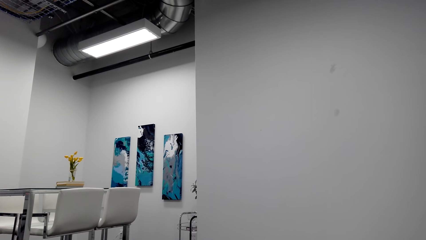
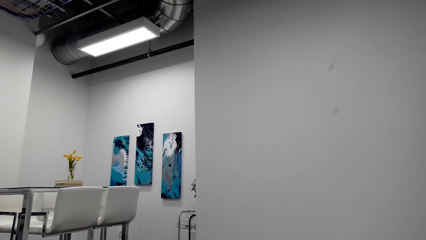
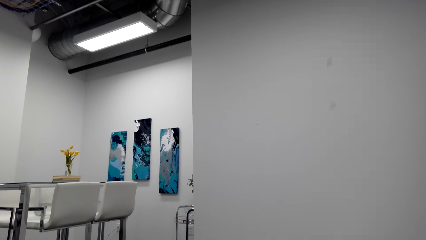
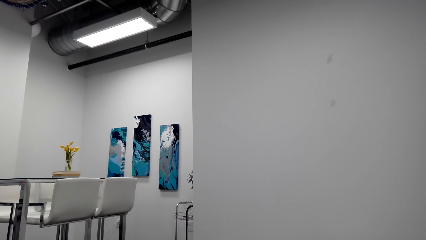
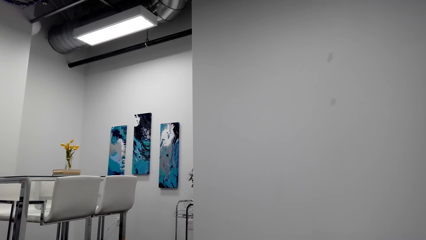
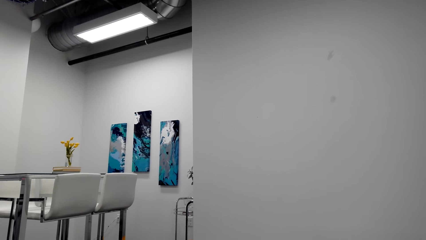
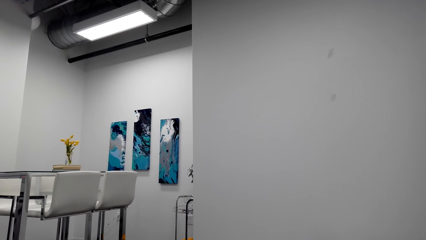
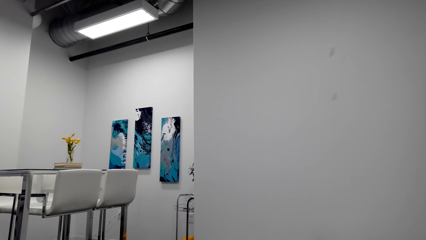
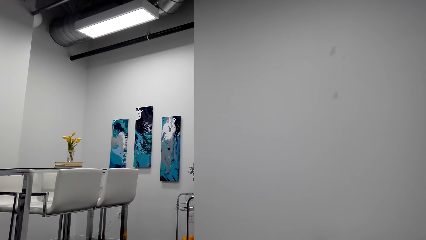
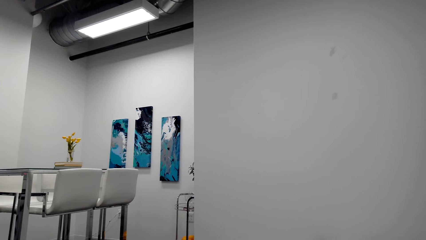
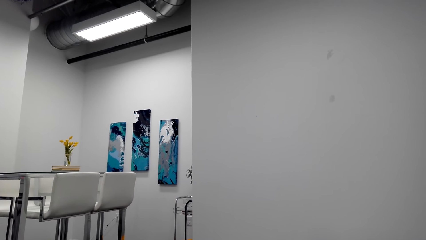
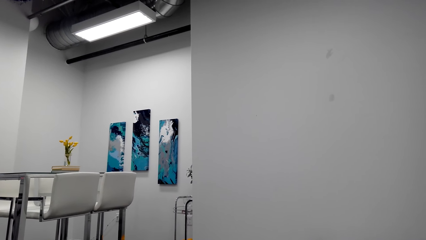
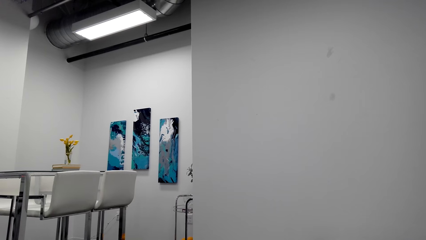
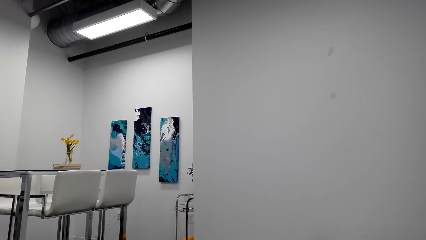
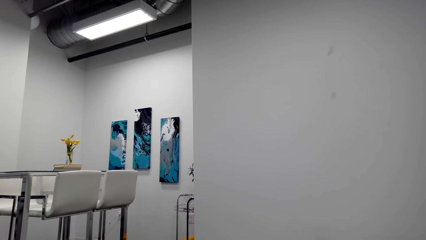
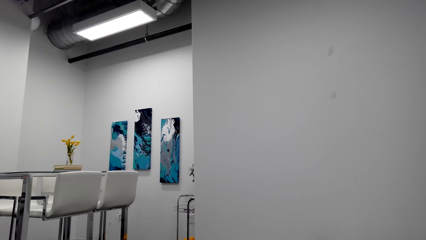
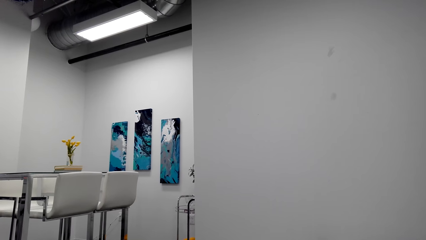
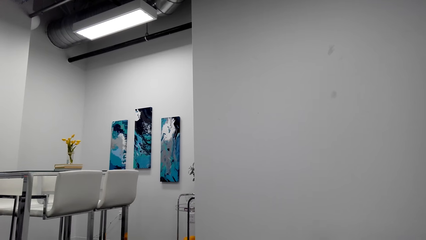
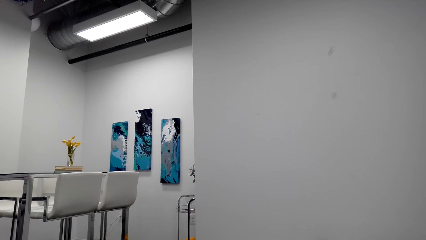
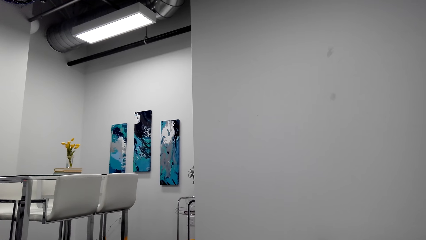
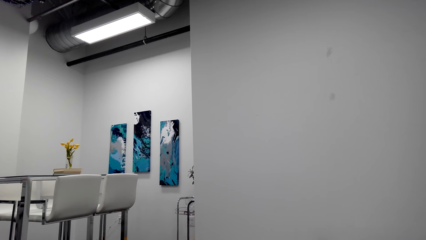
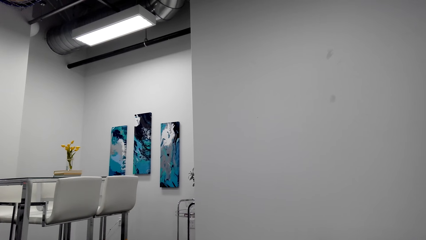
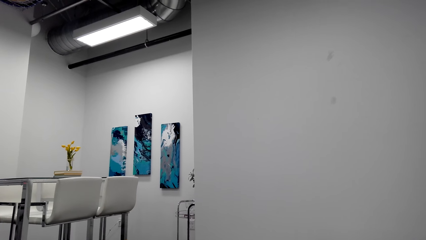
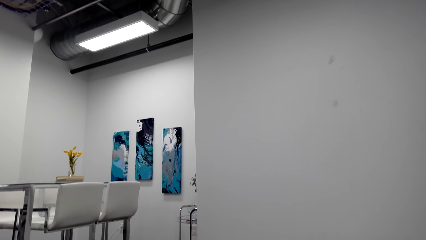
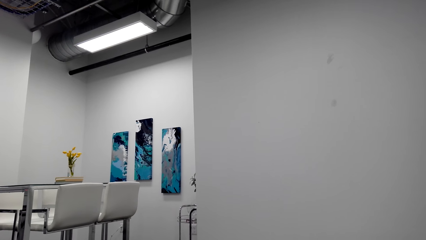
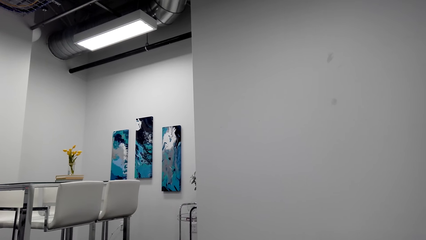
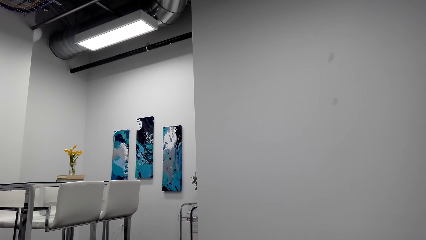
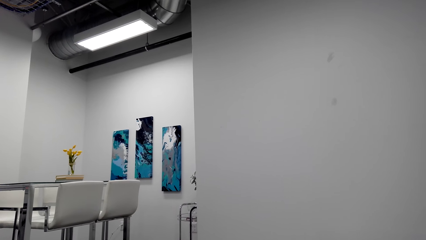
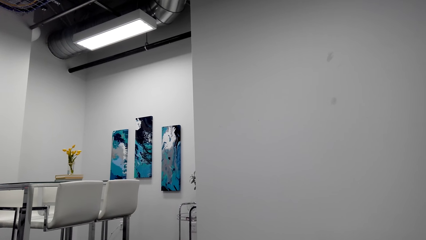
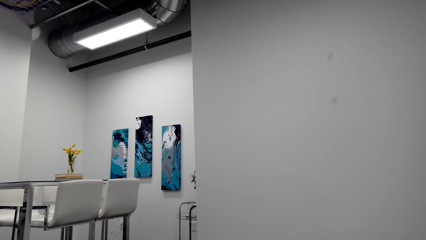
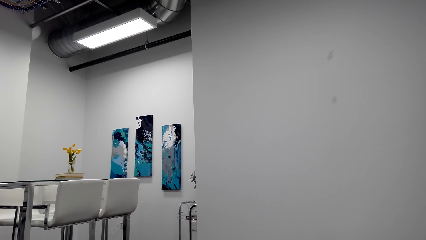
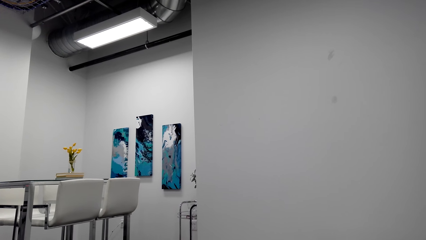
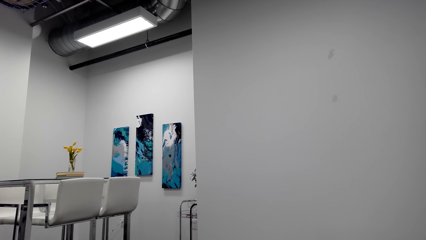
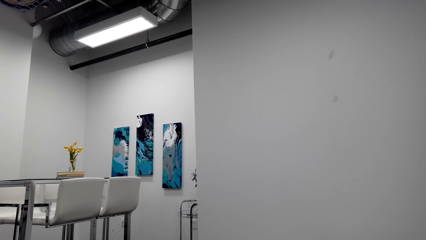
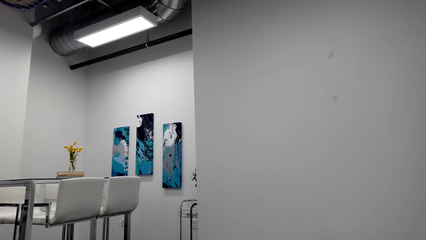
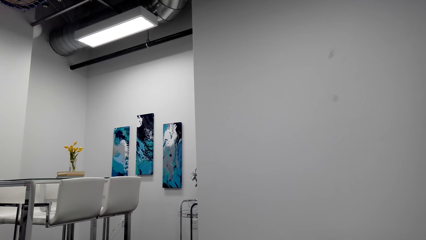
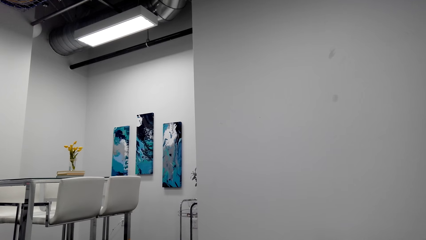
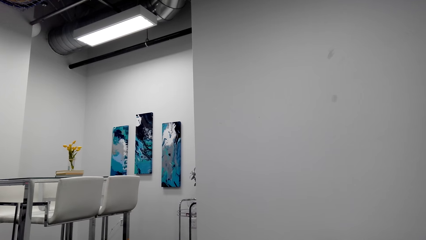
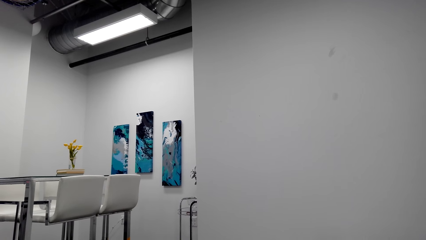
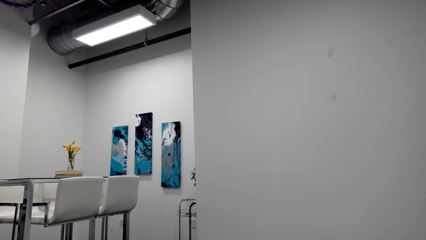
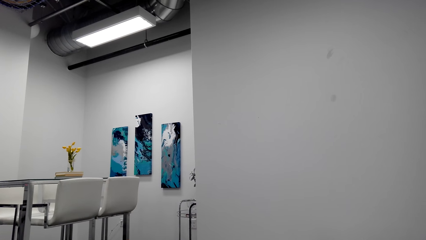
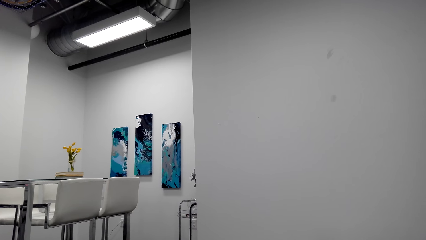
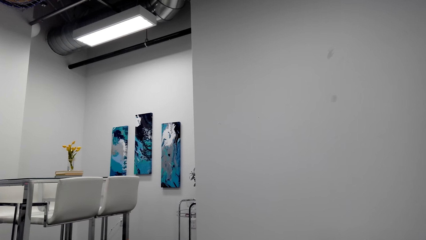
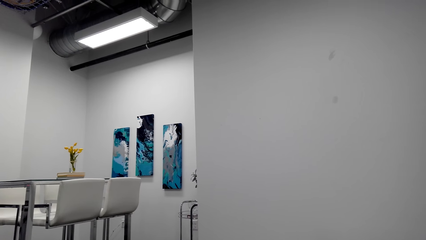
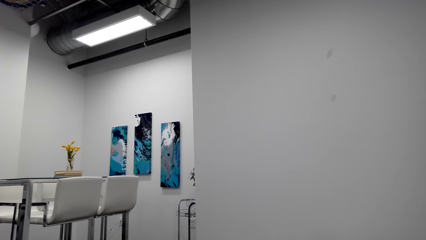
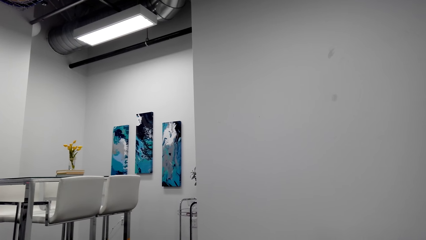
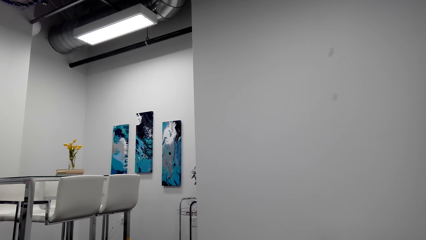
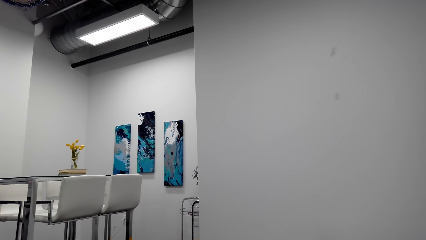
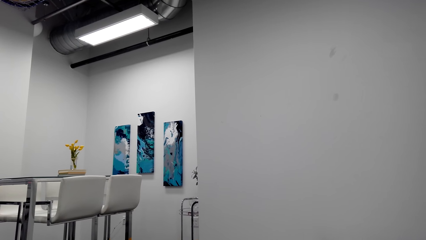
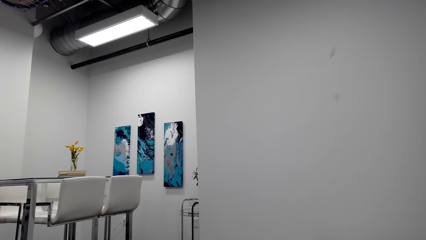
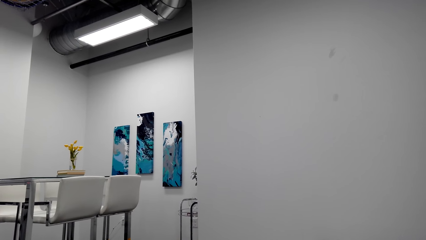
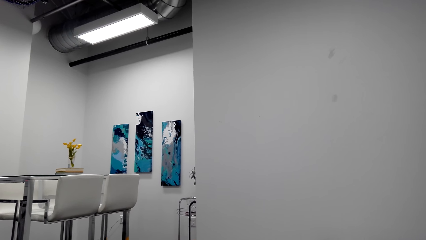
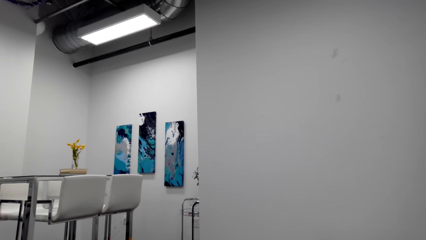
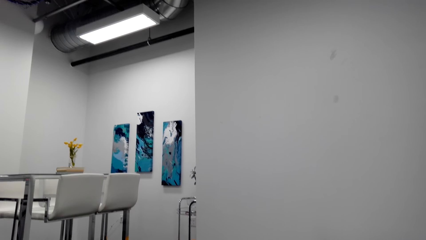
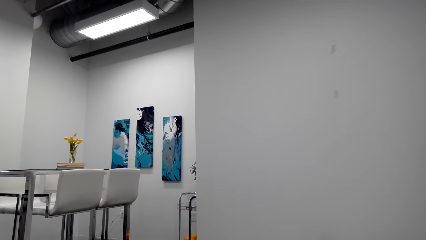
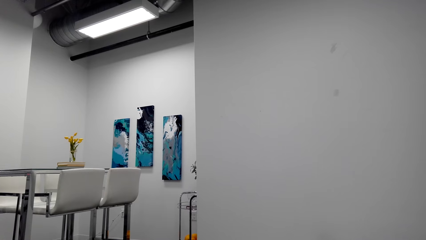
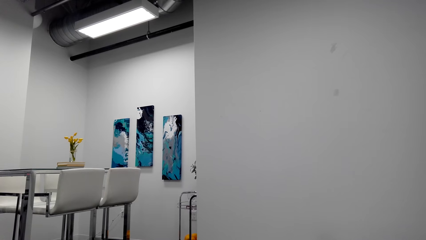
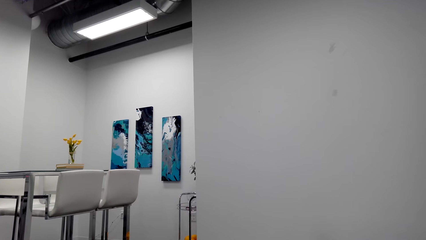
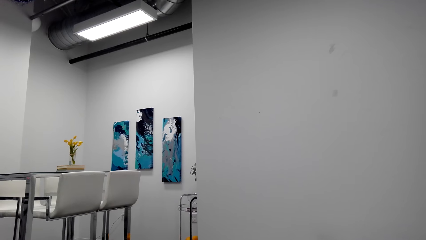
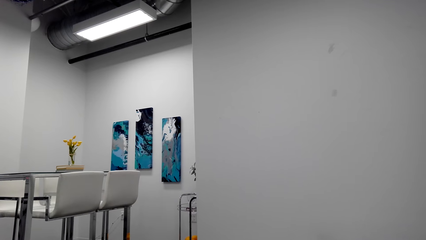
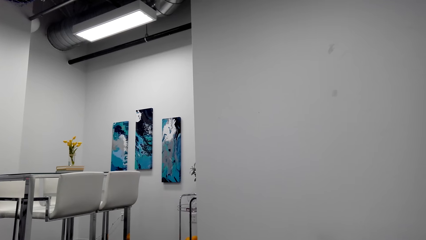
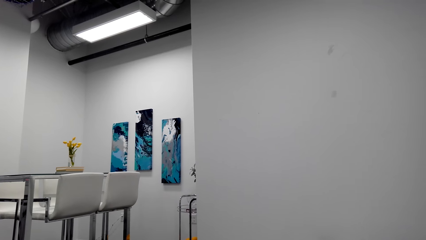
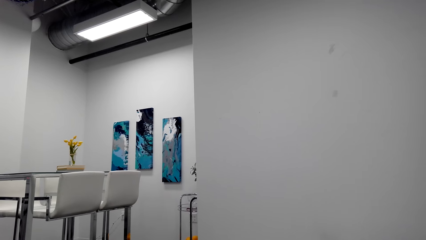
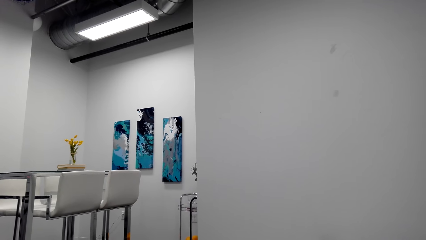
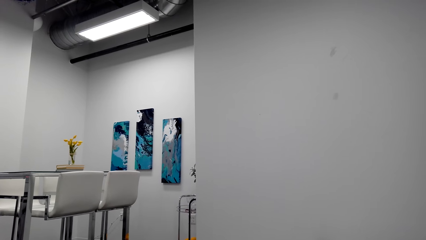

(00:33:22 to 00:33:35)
The camera wearer converses. They converse again.

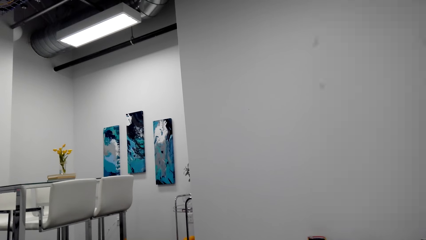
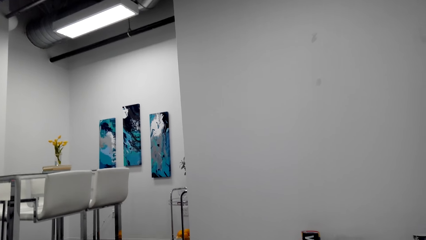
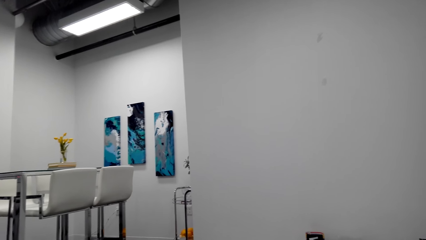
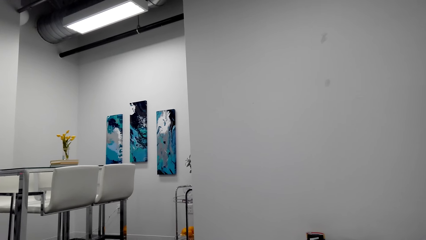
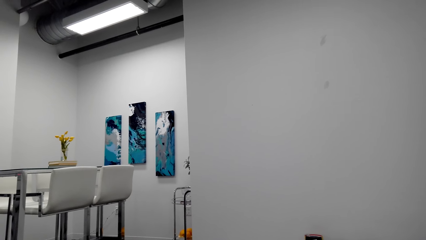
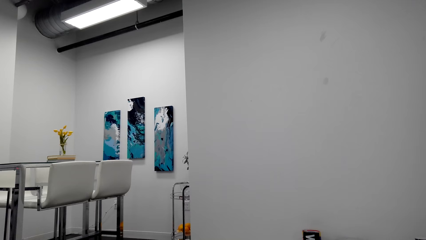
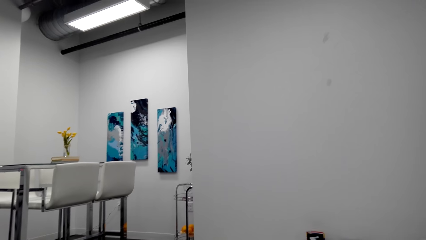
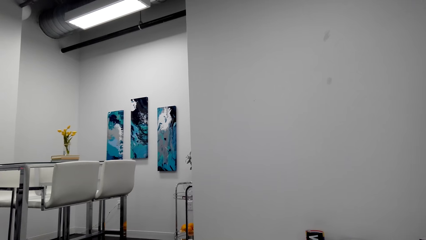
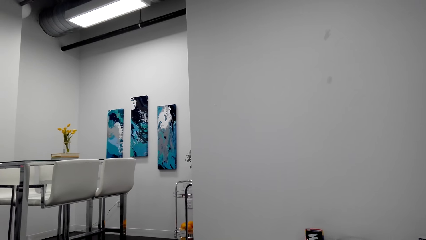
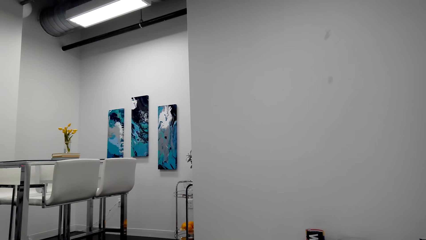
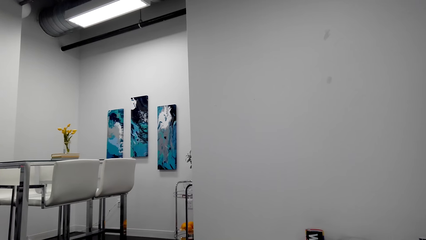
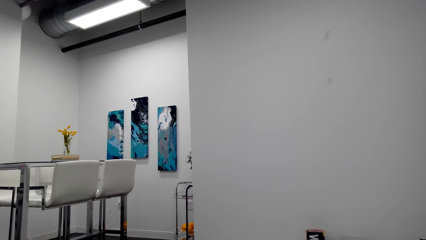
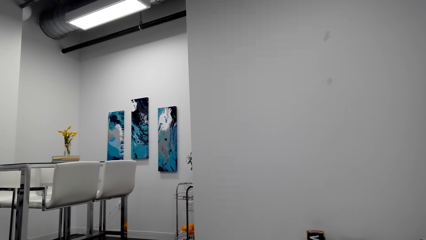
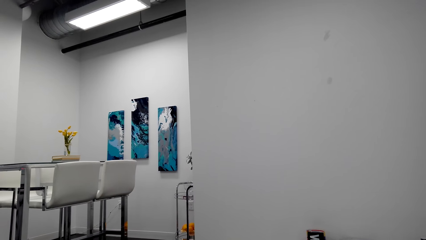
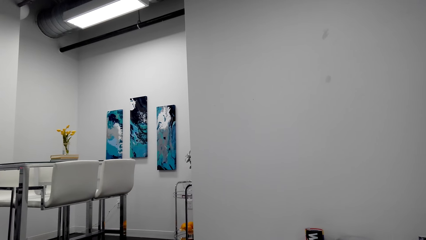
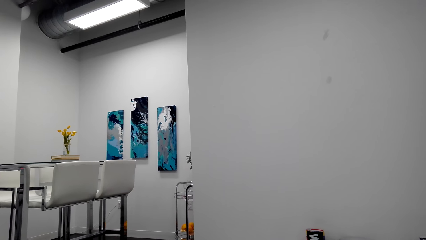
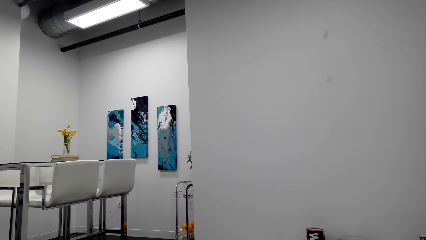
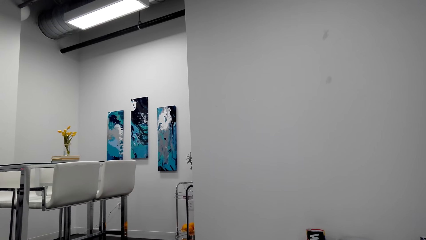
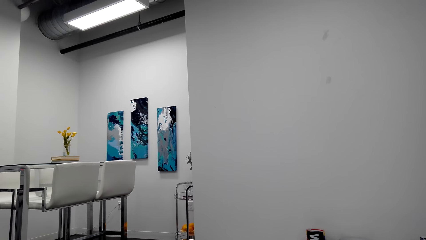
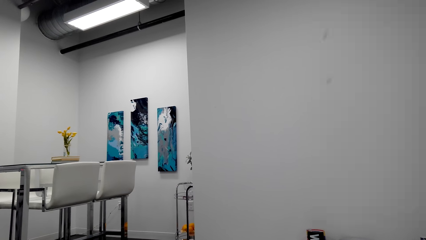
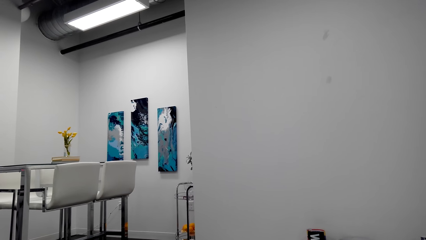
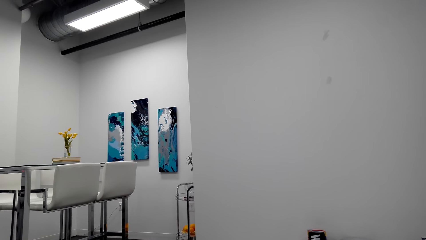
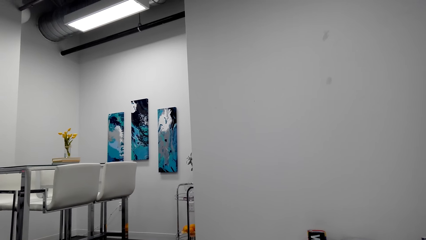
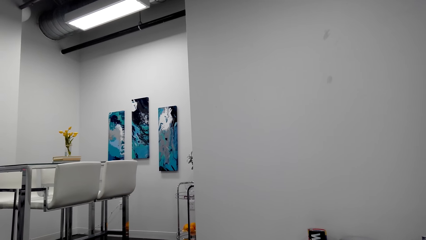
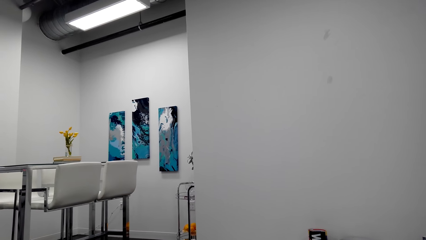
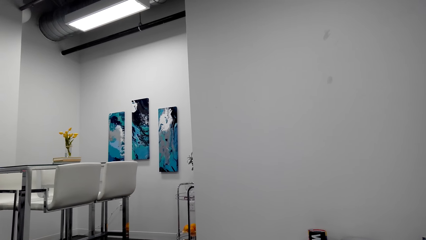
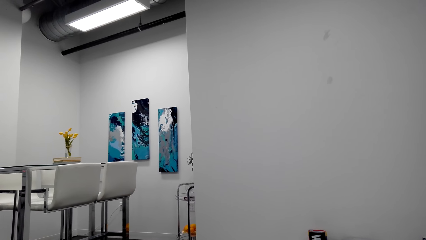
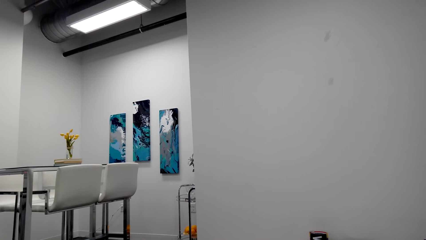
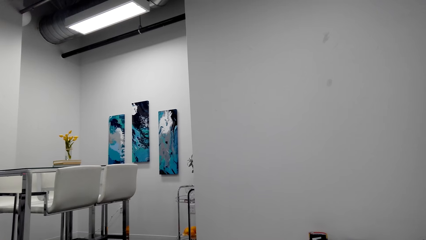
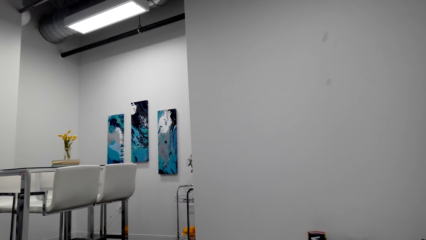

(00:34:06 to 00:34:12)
The camera wearer converses.
